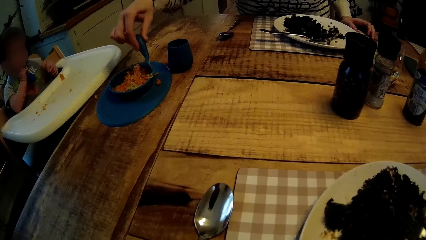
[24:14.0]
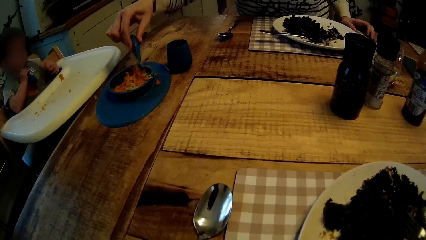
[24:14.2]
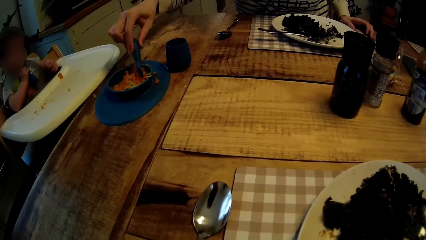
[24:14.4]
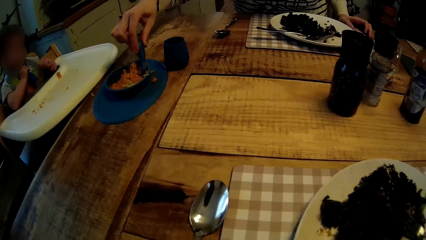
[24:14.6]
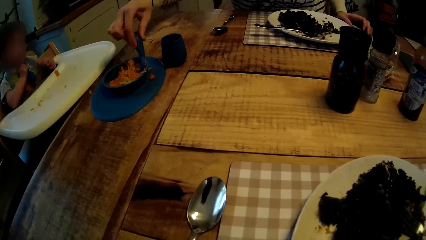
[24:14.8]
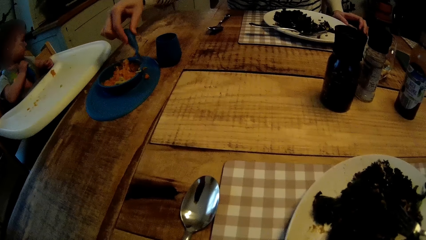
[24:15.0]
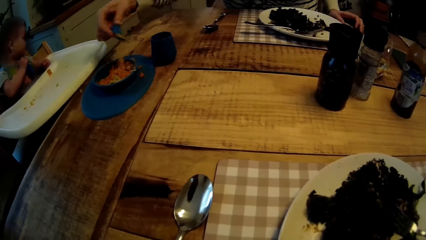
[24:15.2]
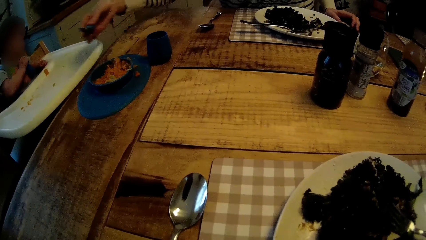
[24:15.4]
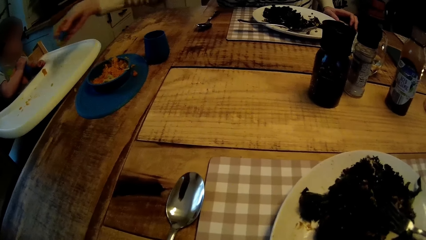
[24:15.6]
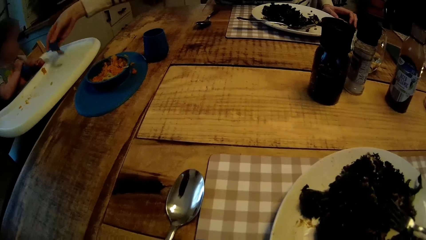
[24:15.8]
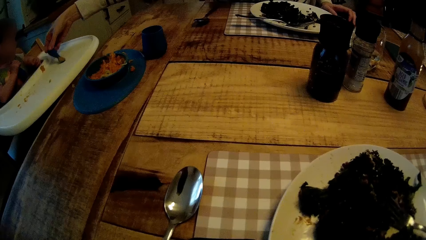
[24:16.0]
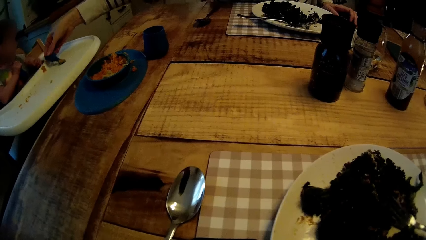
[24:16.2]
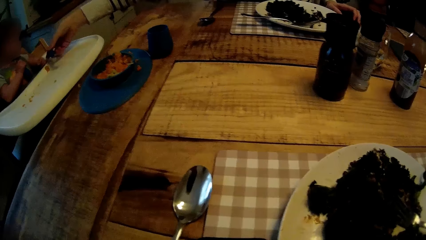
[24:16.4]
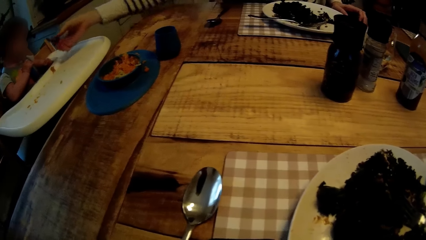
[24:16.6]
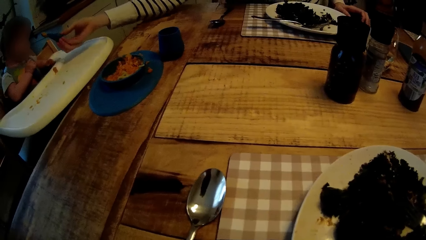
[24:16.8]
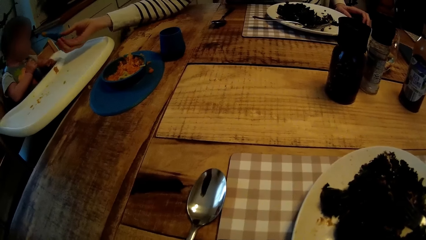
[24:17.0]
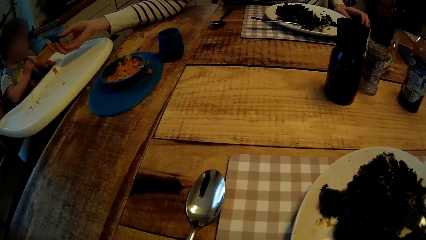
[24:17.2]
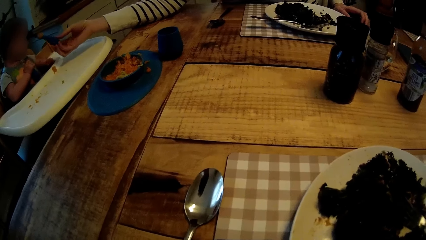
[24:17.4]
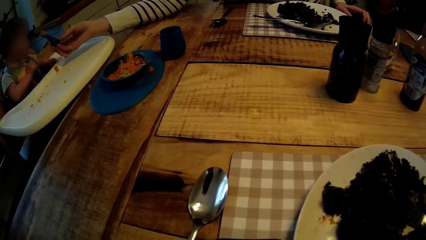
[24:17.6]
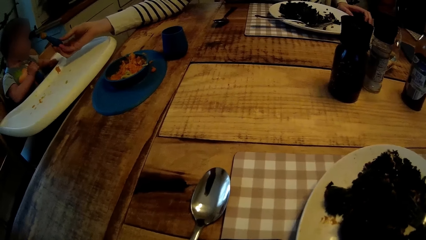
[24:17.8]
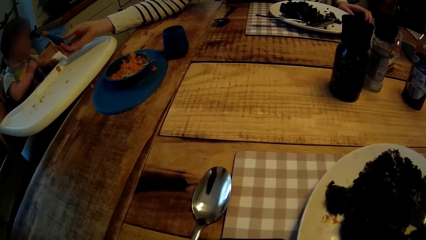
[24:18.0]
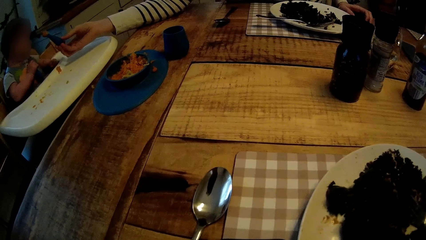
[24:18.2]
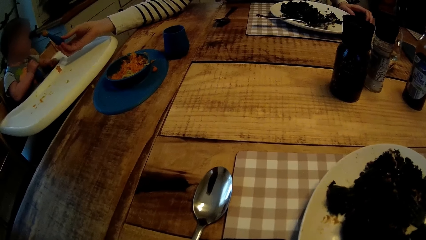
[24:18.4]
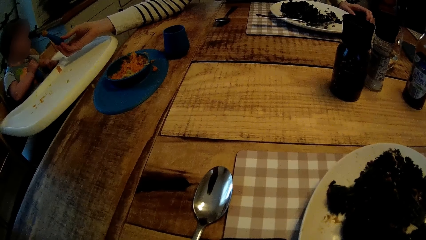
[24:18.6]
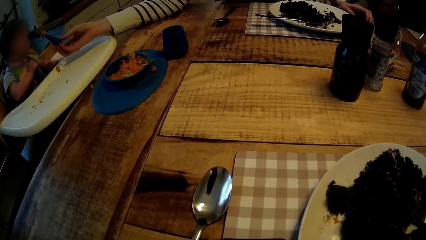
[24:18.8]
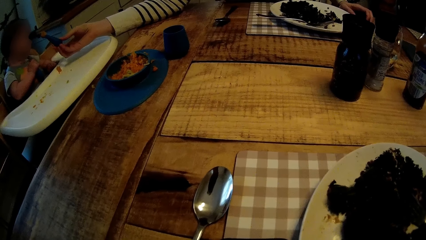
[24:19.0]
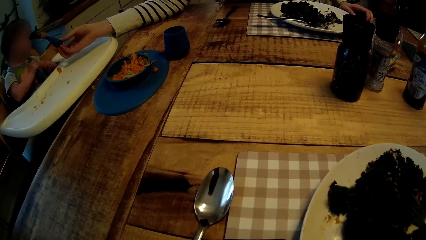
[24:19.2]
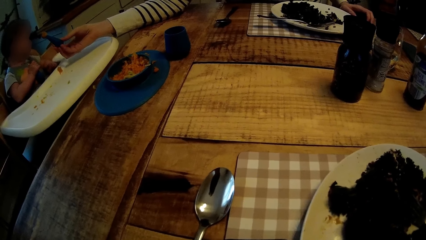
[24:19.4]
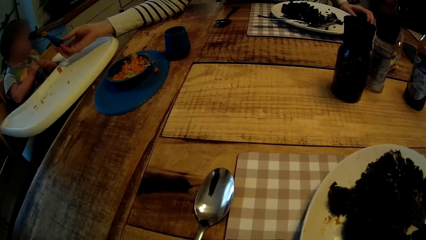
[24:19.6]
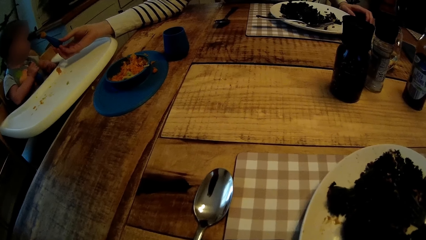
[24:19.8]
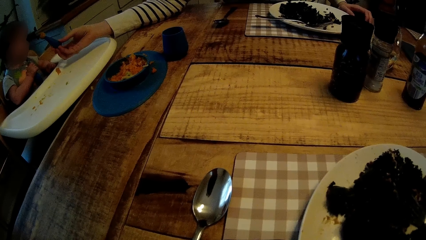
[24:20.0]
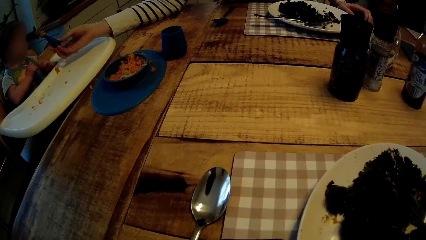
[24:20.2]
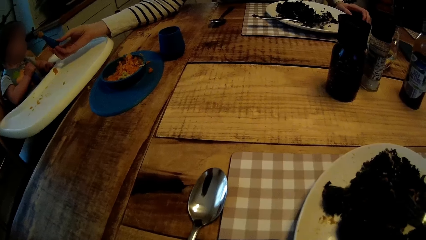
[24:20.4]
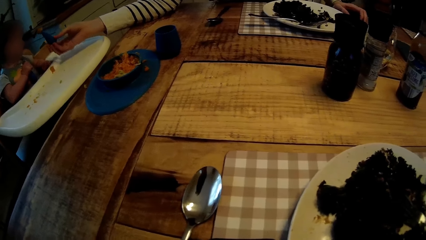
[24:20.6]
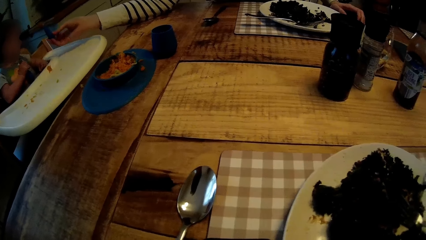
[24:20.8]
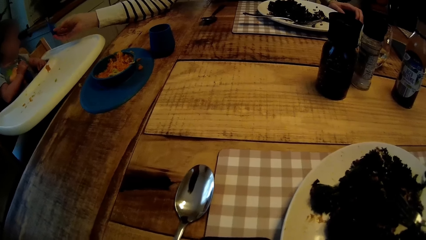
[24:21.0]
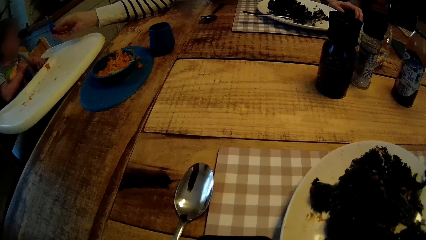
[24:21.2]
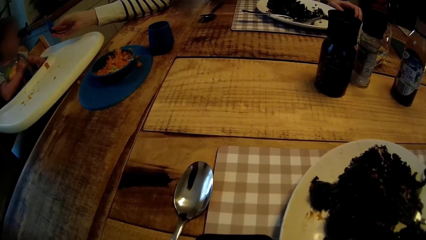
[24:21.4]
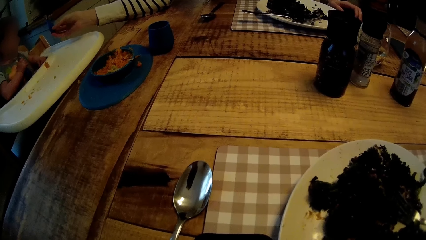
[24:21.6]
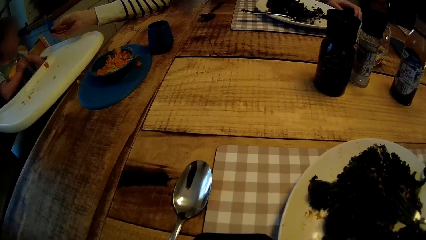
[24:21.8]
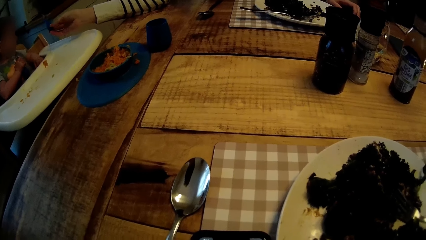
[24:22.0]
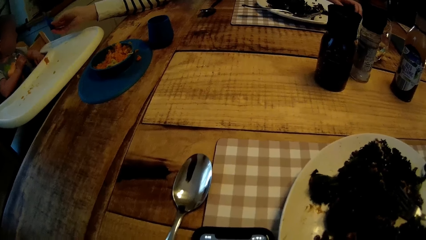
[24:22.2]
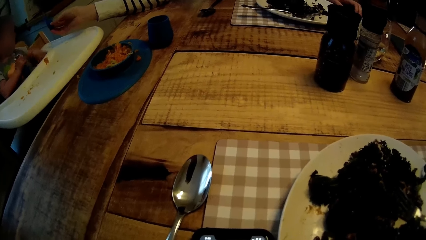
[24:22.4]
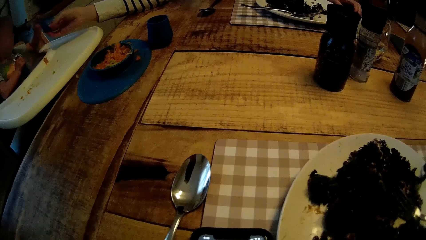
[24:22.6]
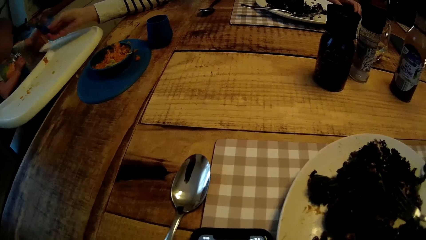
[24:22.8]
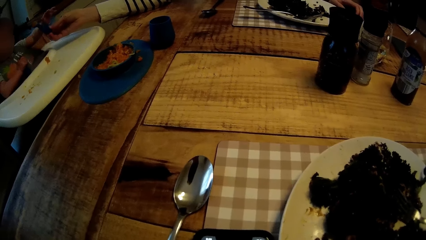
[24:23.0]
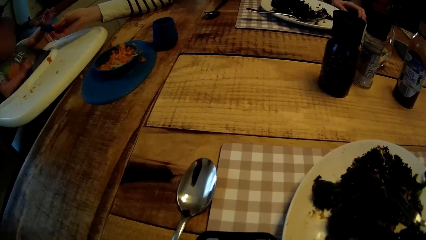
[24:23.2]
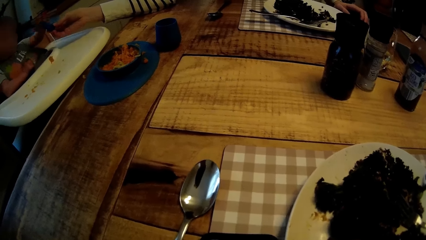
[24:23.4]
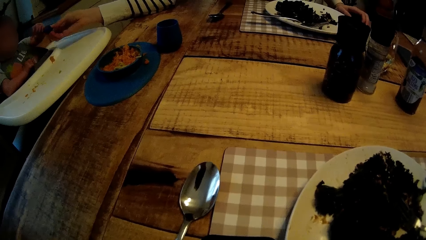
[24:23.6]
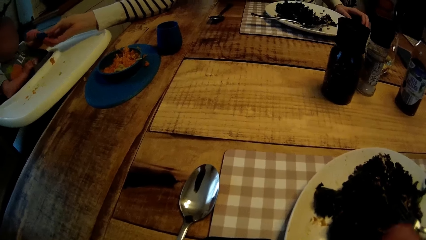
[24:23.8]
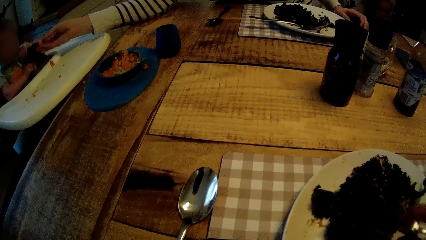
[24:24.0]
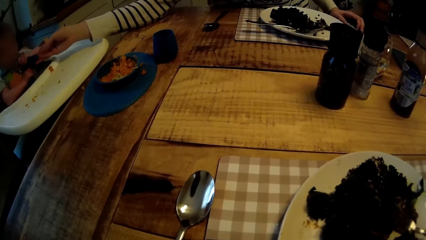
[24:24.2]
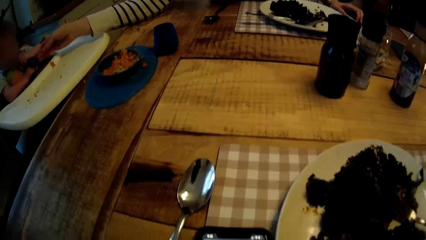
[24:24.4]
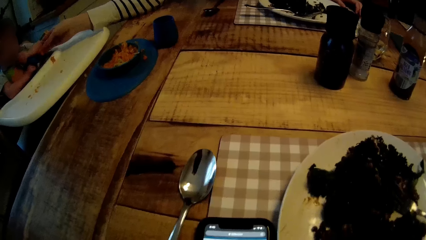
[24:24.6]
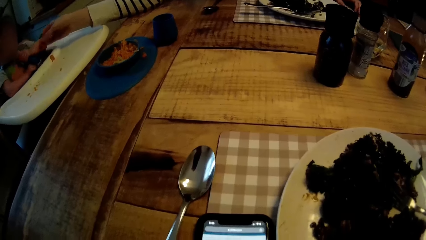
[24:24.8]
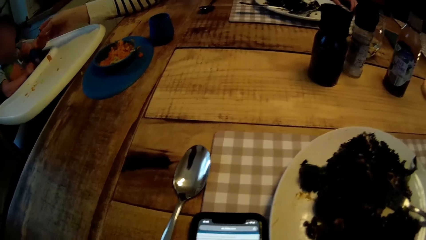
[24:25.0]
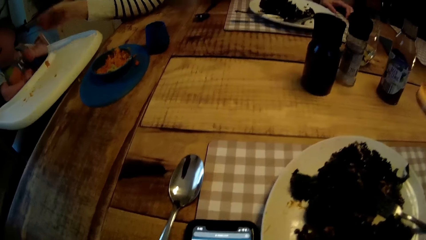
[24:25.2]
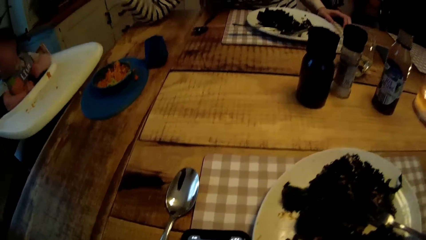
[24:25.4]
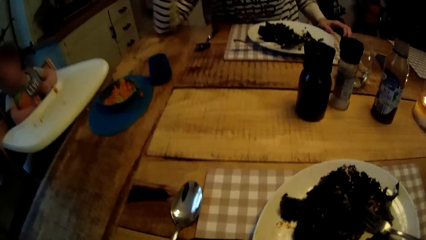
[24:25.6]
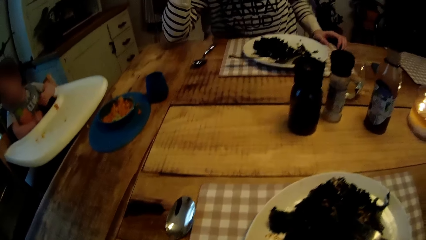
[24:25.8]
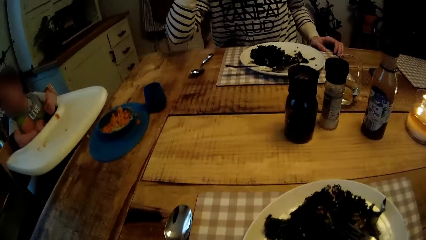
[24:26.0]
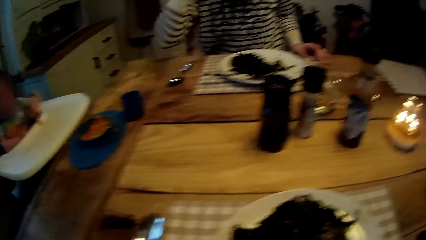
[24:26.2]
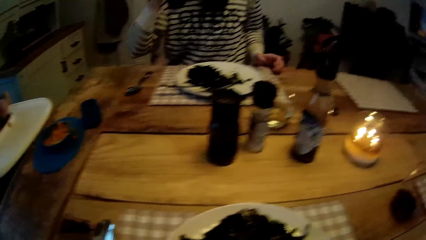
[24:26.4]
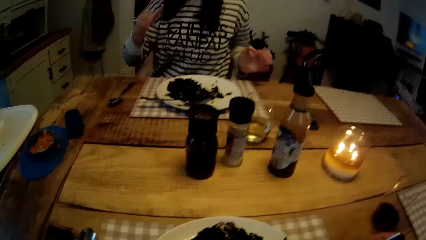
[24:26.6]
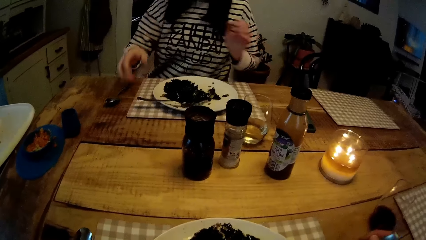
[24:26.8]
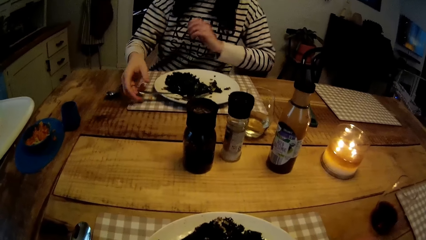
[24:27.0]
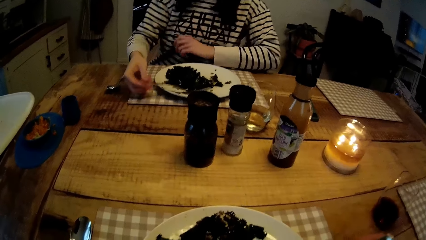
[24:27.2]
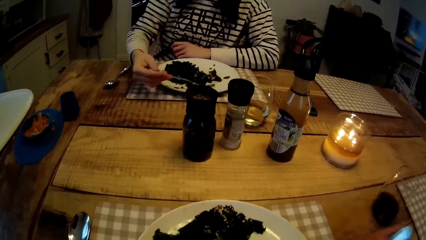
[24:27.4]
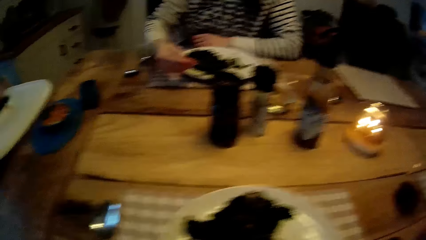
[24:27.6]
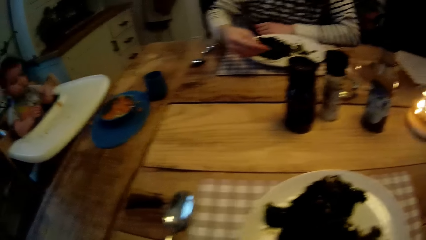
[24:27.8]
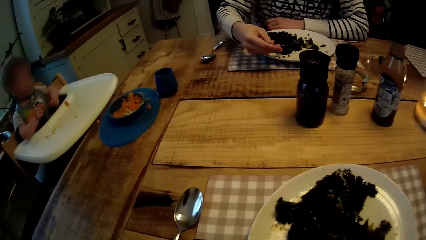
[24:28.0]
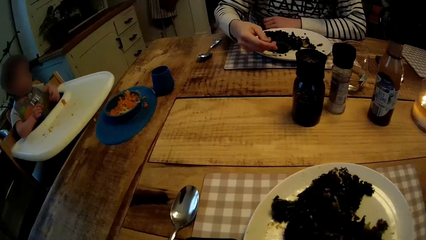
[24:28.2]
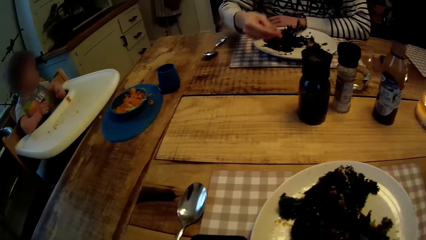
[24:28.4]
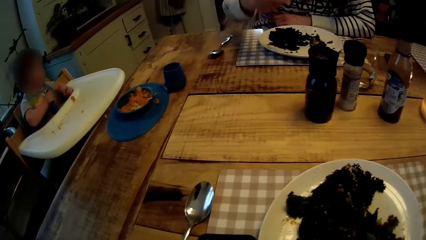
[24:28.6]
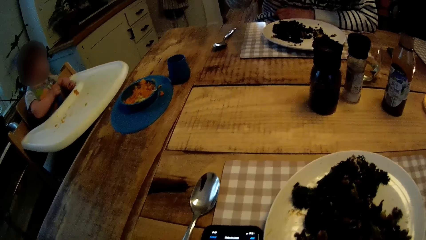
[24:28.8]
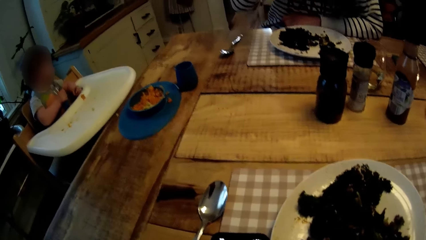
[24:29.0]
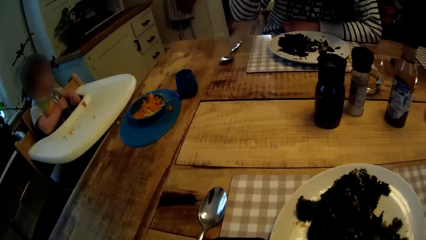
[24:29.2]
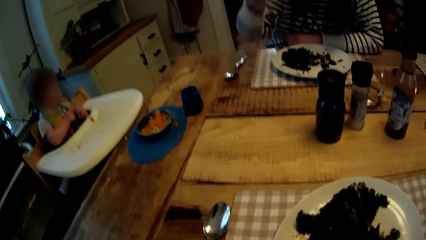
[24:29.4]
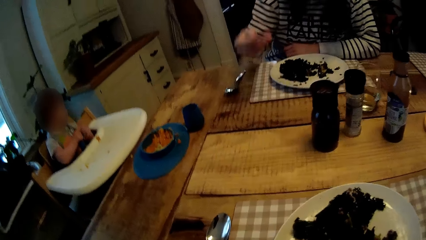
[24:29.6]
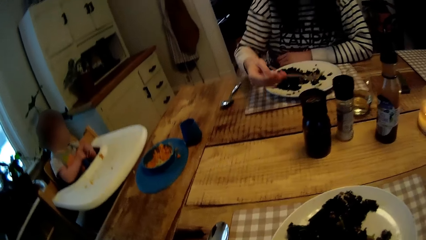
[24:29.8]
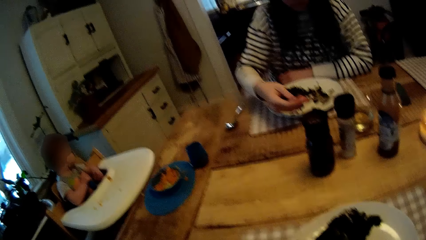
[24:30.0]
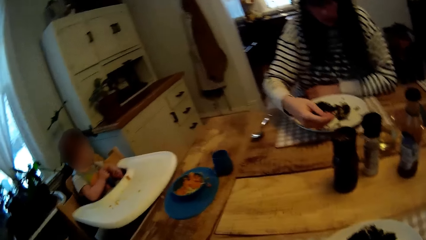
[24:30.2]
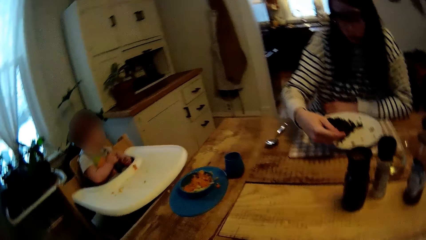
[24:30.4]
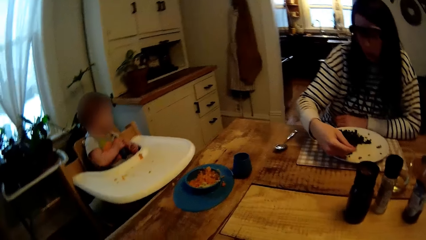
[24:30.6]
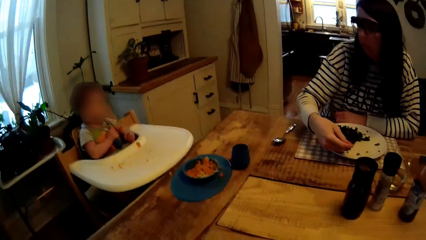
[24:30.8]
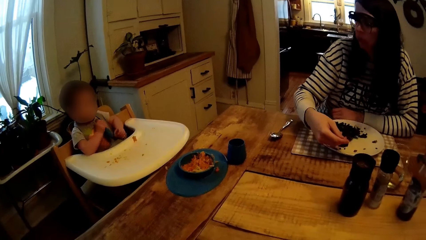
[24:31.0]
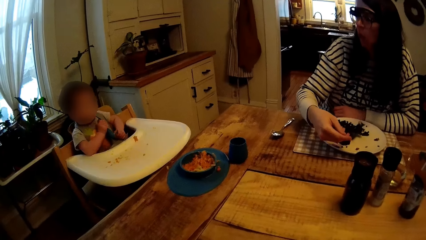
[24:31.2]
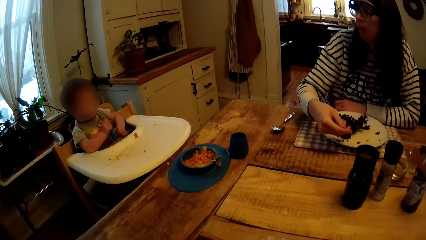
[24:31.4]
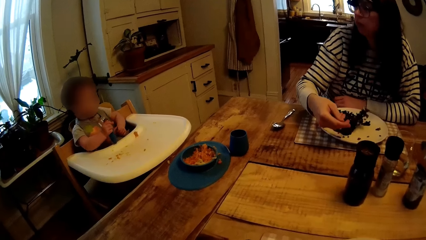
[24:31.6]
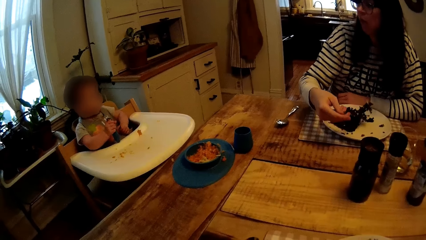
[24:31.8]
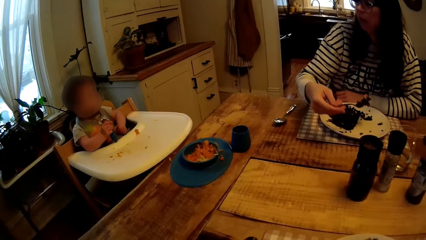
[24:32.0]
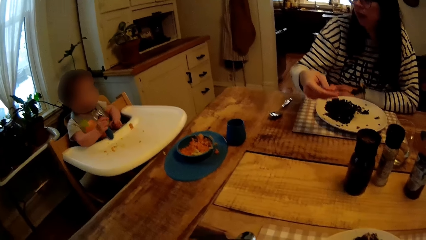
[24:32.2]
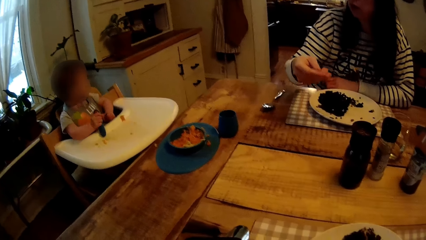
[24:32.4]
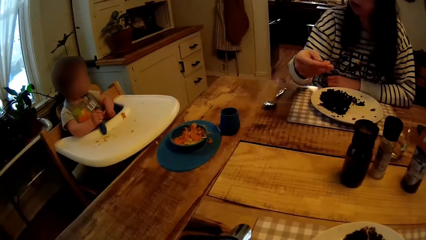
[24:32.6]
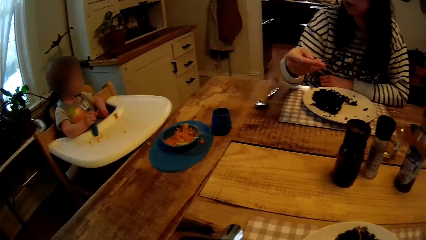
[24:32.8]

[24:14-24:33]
The woman removes the spoon from the bowl of food with her right hand and drops the spoon on the baby's chair with her right hand. The camera wearer operates his phone. The baby collects the spoon with his left hand from the woman. The camera wearer stares at the dining table. He operates his phone. He stares at the dining table. He picks up the fork with his right hand from the plate. The woman picks up the fork with her right hand from the plate and picks up food in the plate with the fork in her right hand. The camera wearer operates his phone. He stares at the dining table. The woman picks up food in the plate with the fork in her right hand again.
